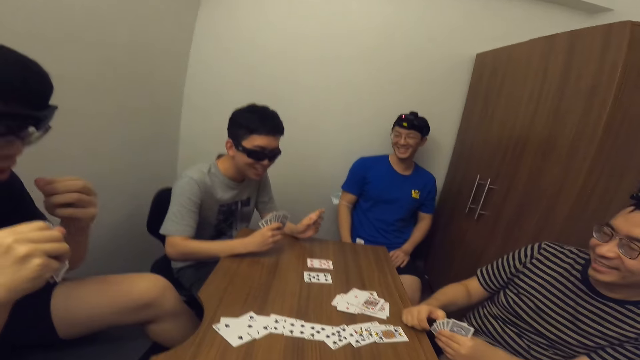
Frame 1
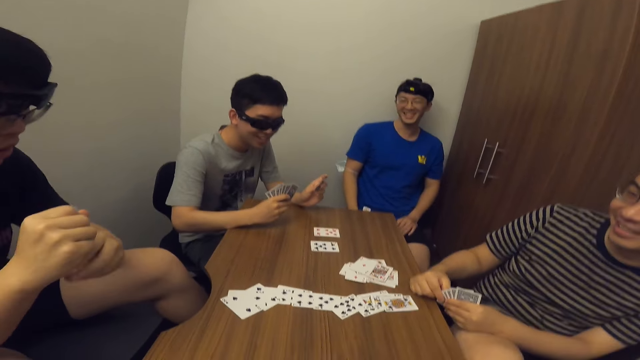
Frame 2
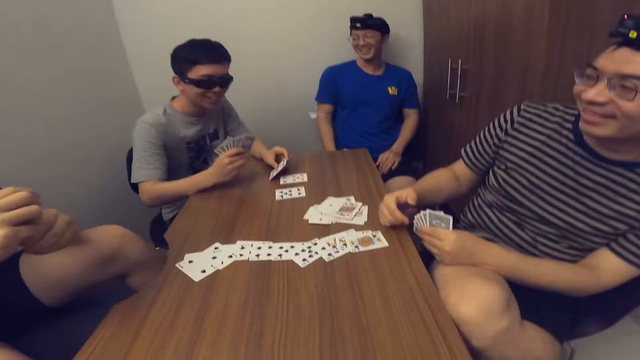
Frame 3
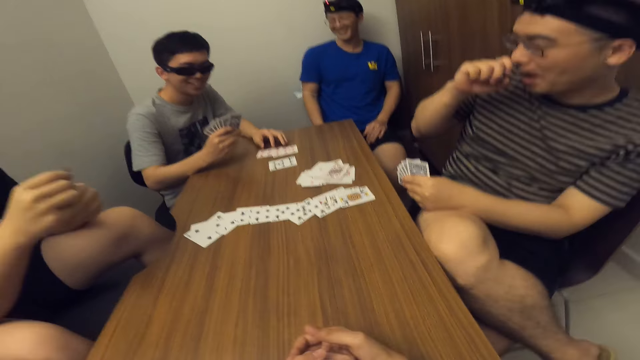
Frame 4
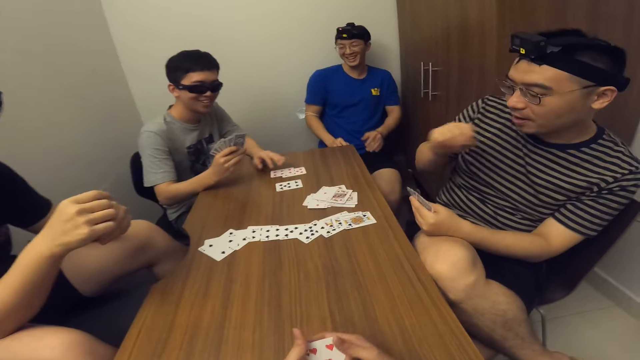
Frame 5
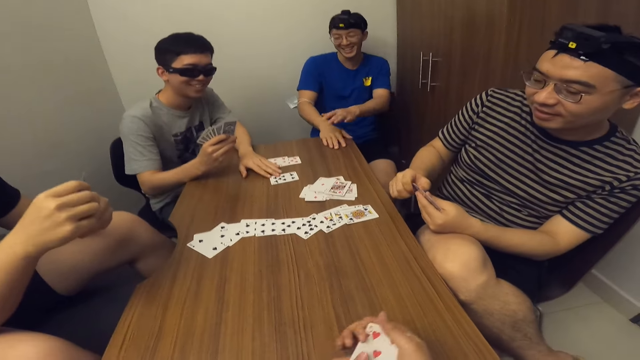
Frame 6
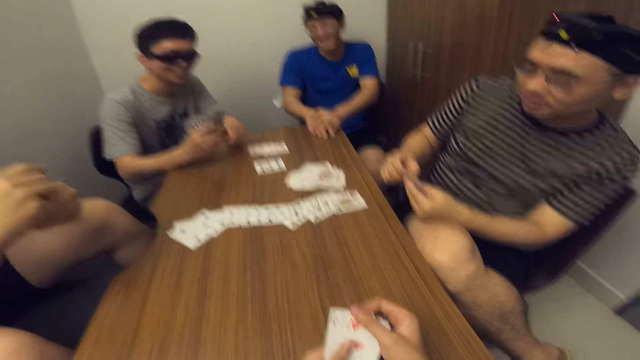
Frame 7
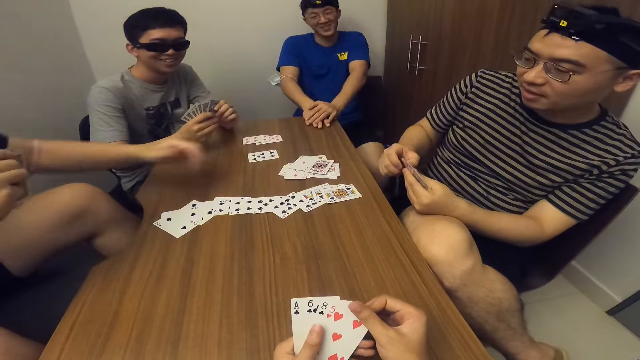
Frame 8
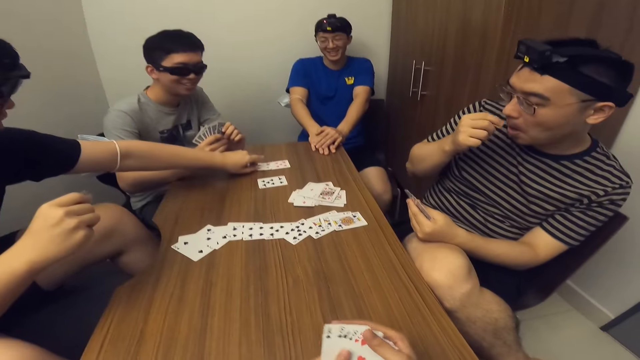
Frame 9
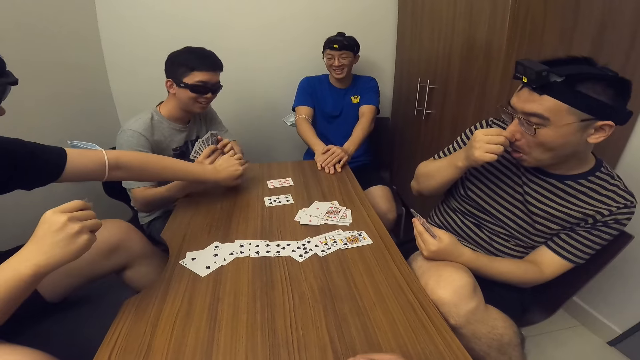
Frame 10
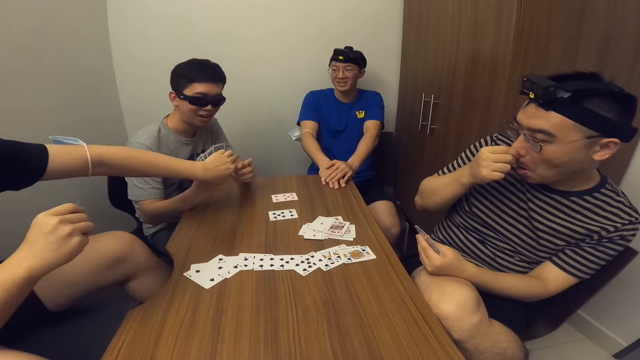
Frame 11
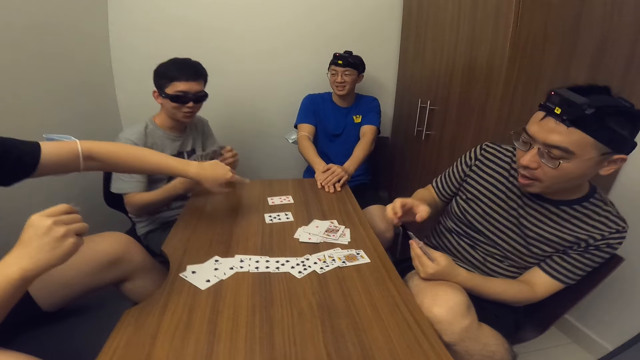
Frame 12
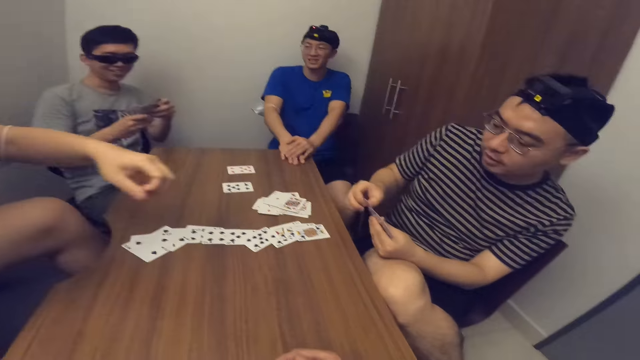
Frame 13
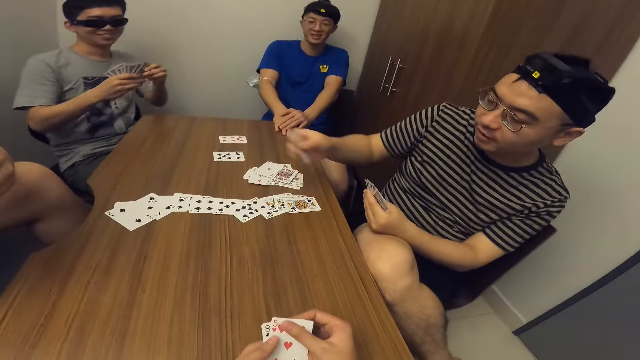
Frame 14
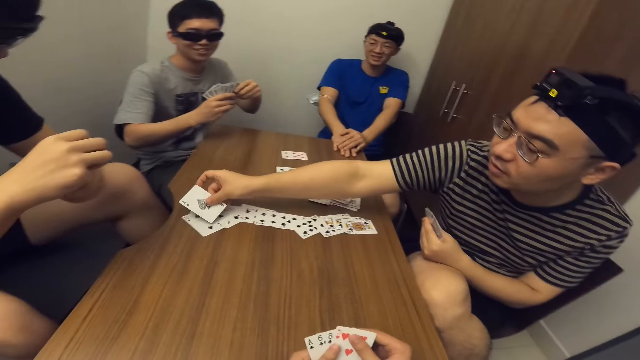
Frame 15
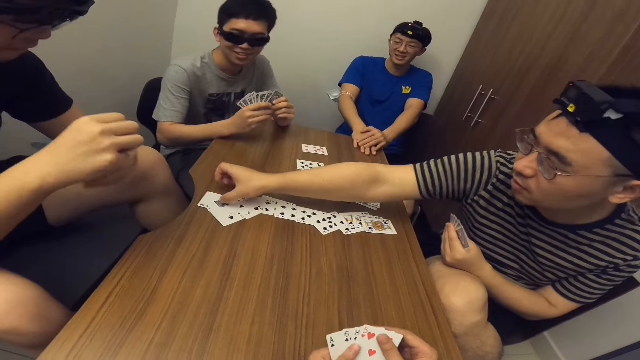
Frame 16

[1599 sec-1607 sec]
A man places a card on the table. Another man touches his nose with his right hand and removes his right hand from his nose. A third man drops a card with his right hand. A fourth man puts both hands on the table and puts his left hand on the right hand. The third man picks up a card on the table with his left hand. The second man touches his nose with his right hand. The third man gives the first man a card. The second man removes his right hand from his nose. The third man points towards the second man. The second man drops a card on the table with his right hand.

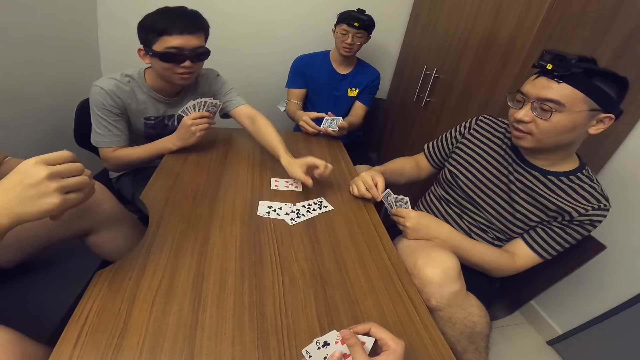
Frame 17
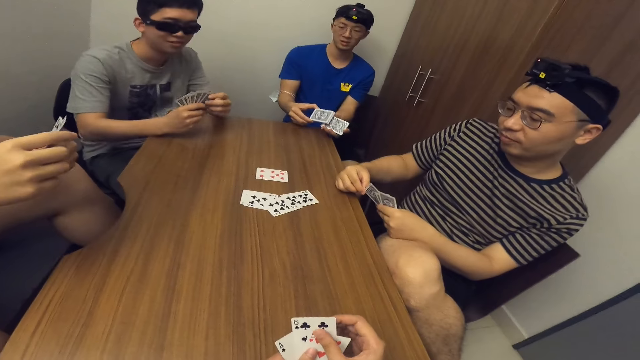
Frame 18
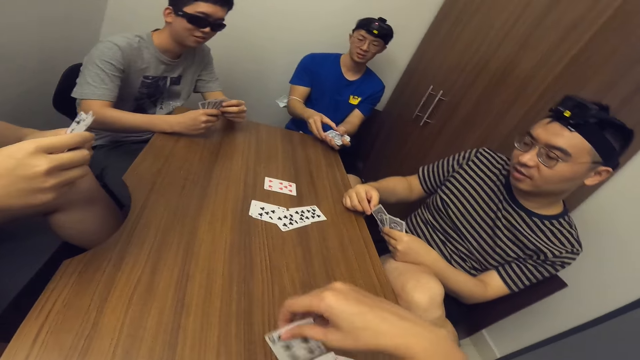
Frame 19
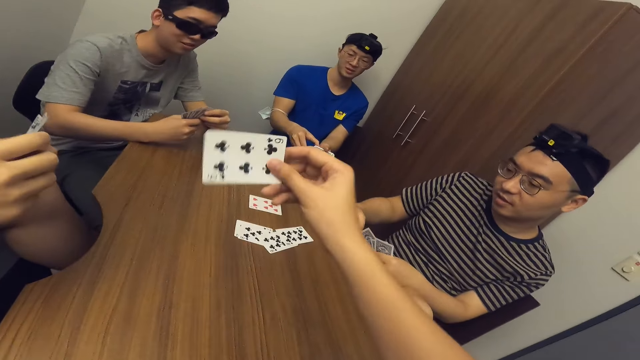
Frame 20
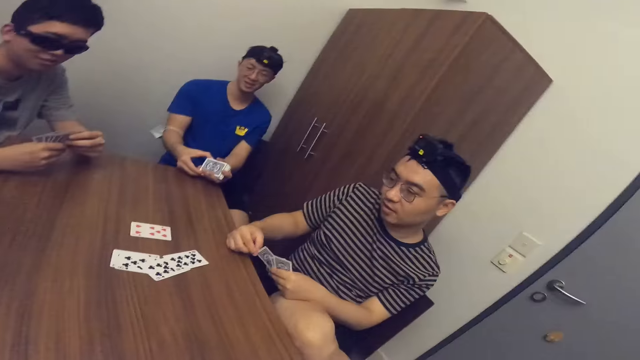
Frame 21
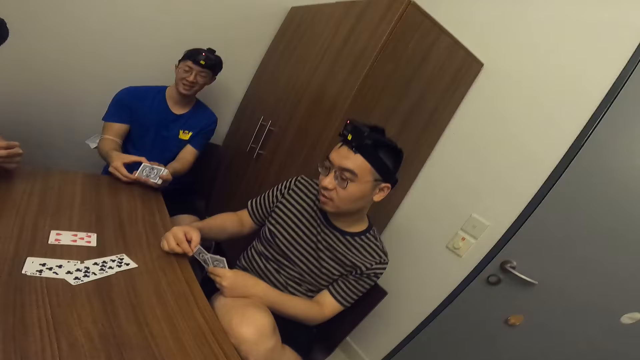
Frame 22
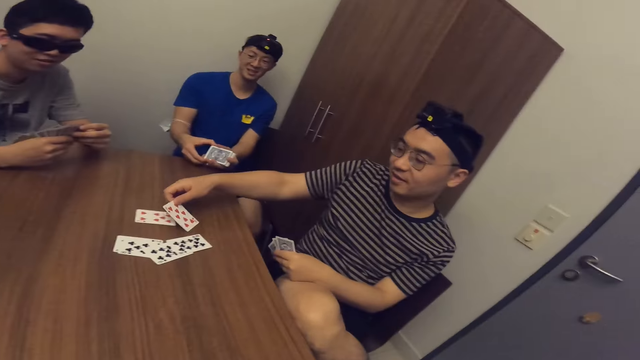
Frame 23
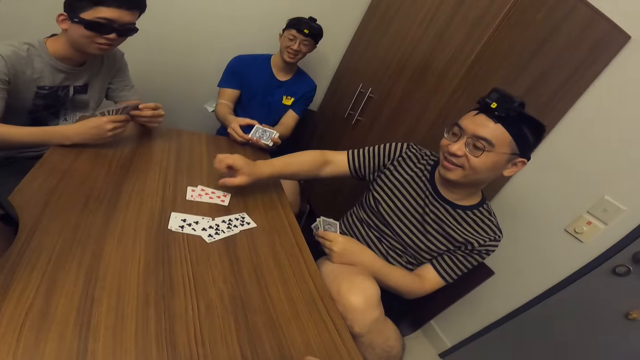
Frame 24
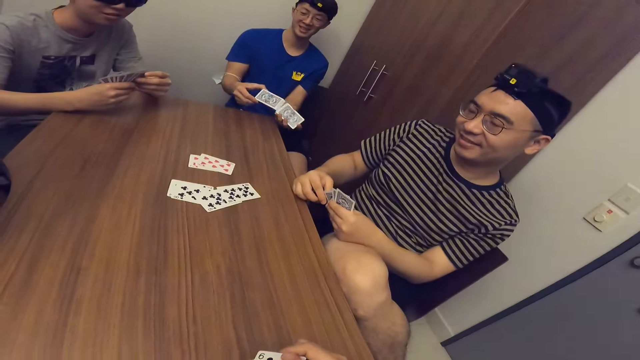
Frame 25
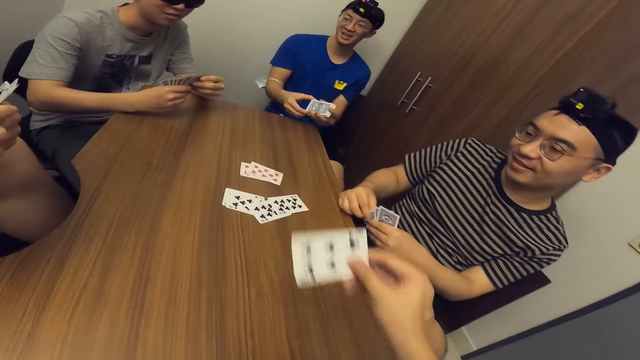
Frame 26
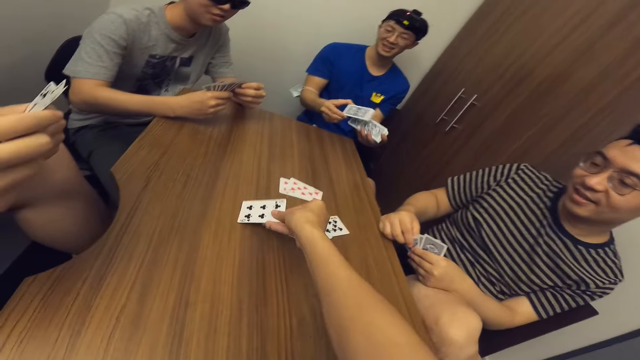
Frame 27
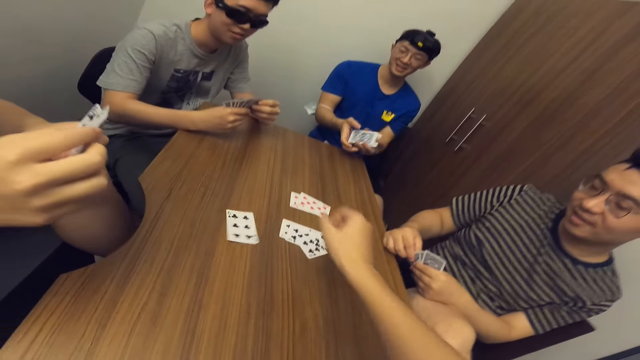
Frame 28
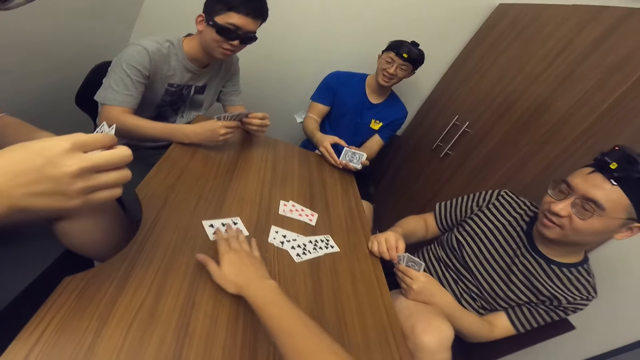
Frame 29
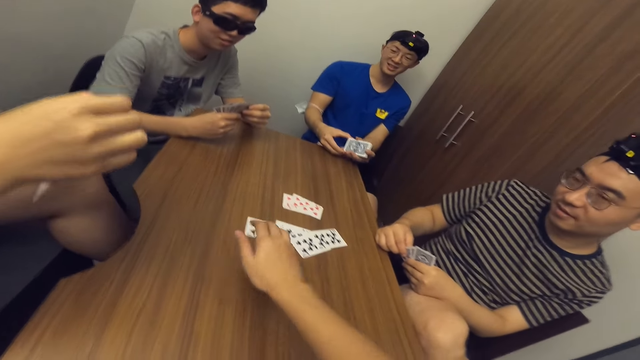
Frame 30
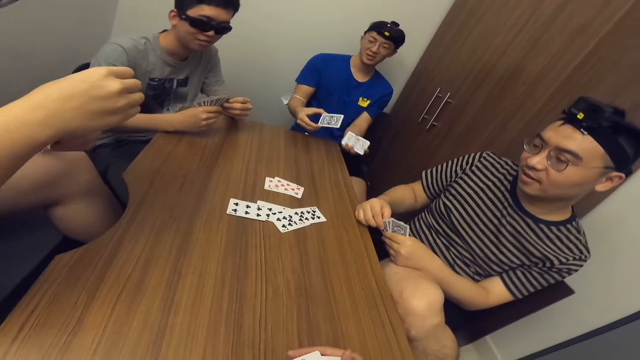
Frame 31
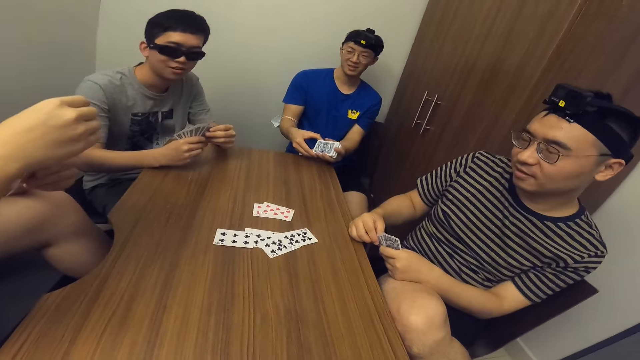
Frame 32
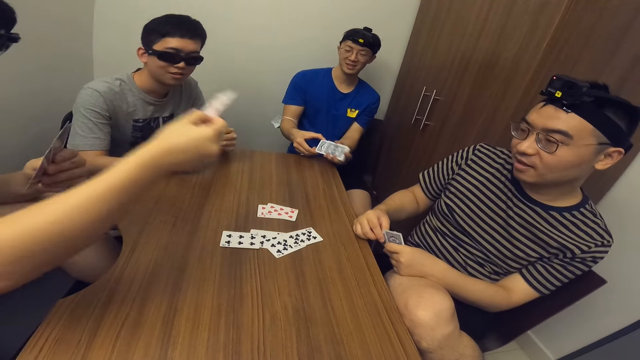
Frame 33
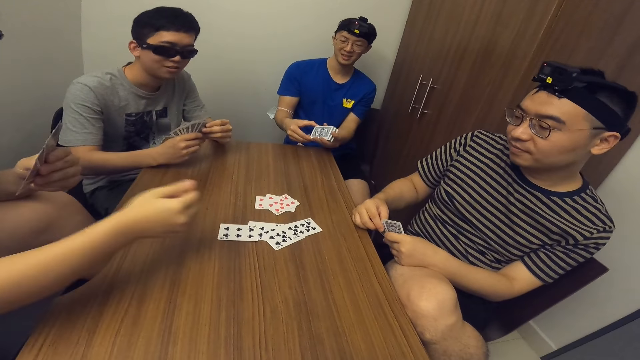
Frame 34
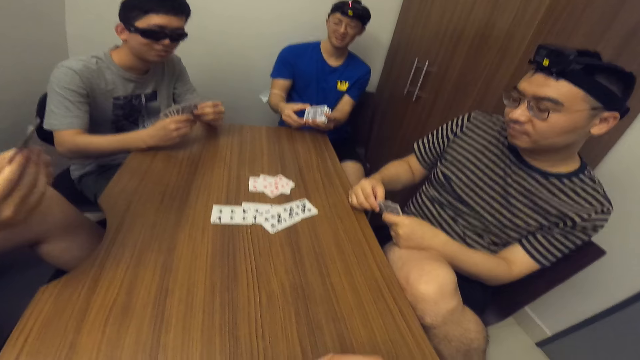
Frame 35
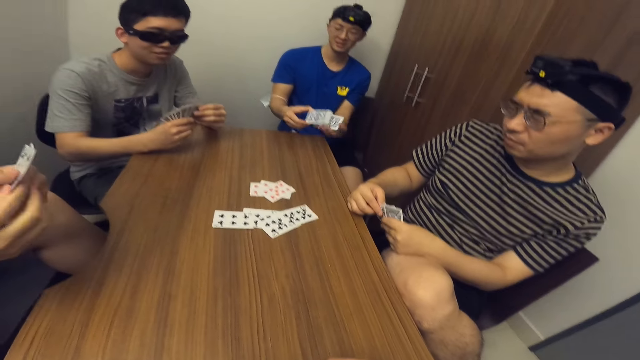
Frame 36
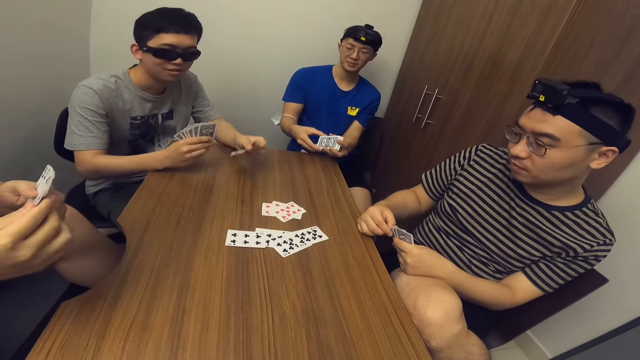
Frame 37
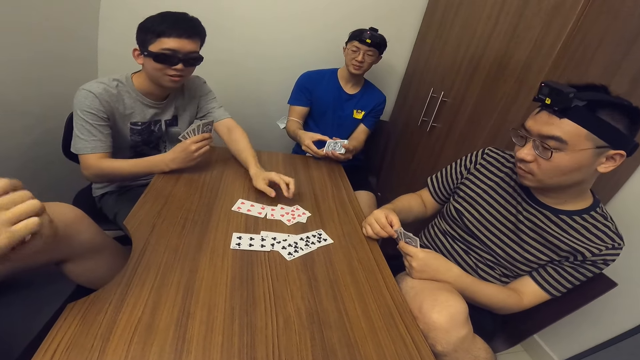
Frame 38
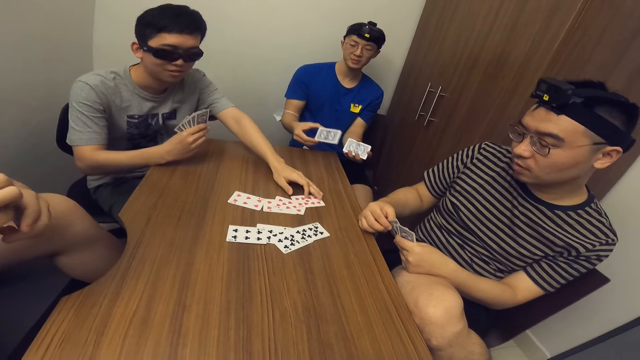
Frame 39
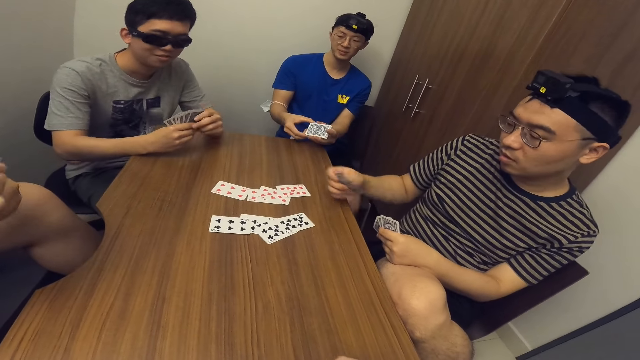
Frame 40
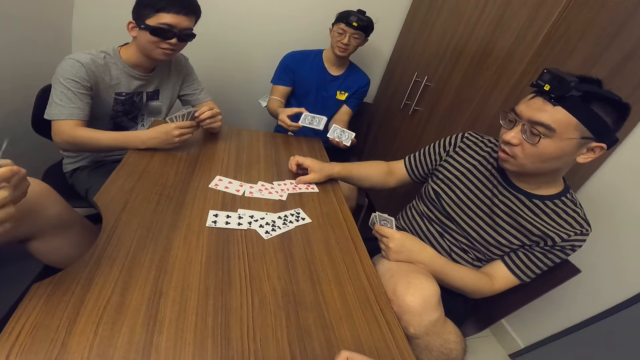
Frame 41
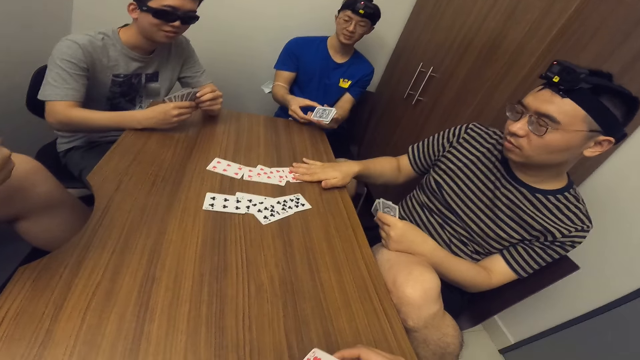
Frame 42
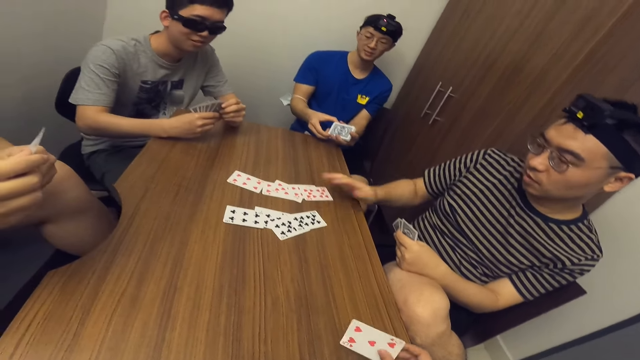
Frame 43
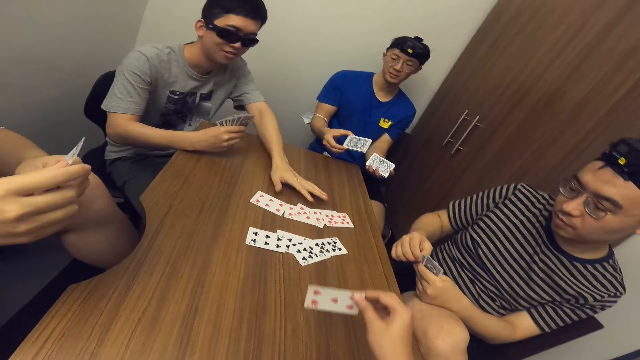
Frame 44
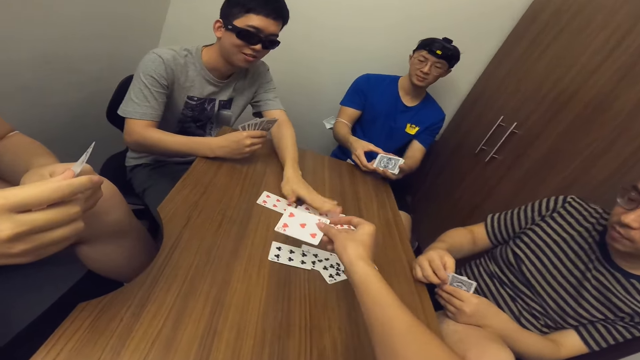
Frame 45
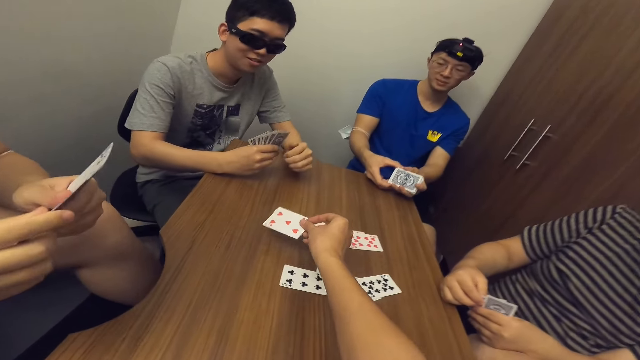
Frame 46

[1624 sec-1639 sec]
A man drops a card on the table with his left hand. The camera wearer stretches the hand. Another man drops a card on the table with his right hand. The camera wearer drops a card on the table with his right hand. He adjusts the card on the table with his right hand. He pushes the card among others. A third man drops a card on the table with his right hand. The first man drops a card on the table with his left hand and adjusts the card on the table with his left hand. The second man stares at the card. The first man places the card on the table. The second man drops a card on the table. The second man touches the cards. The camera wearer drops a card on the table.
